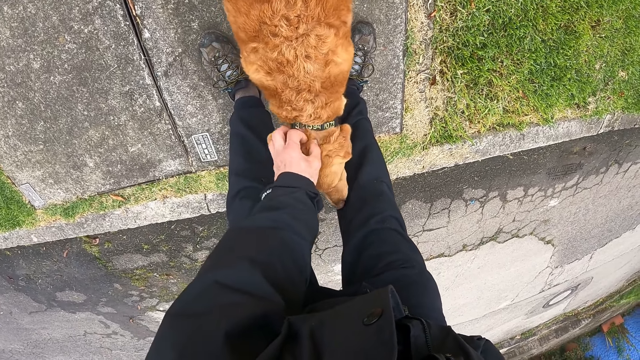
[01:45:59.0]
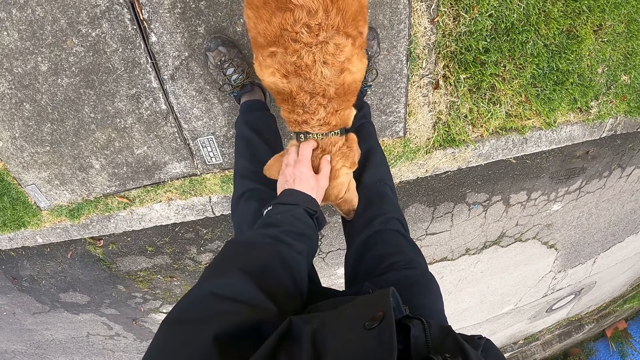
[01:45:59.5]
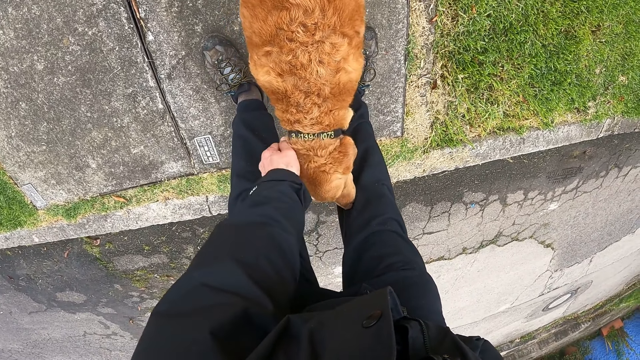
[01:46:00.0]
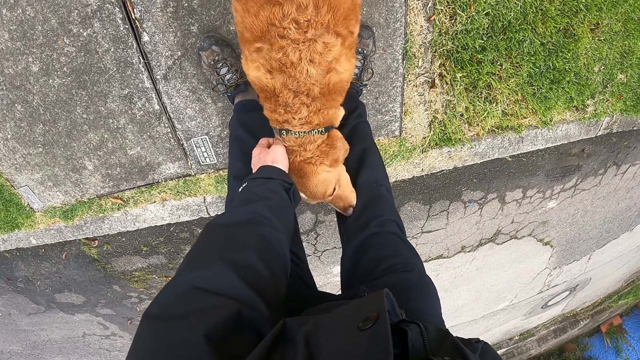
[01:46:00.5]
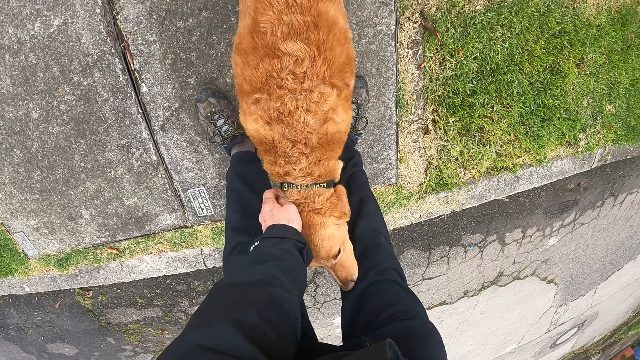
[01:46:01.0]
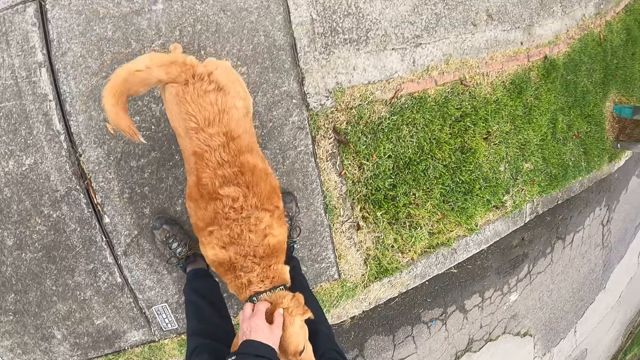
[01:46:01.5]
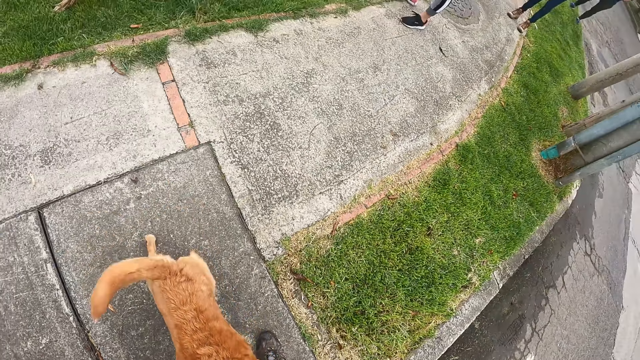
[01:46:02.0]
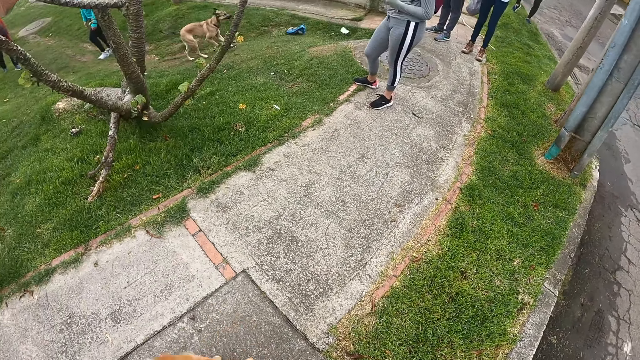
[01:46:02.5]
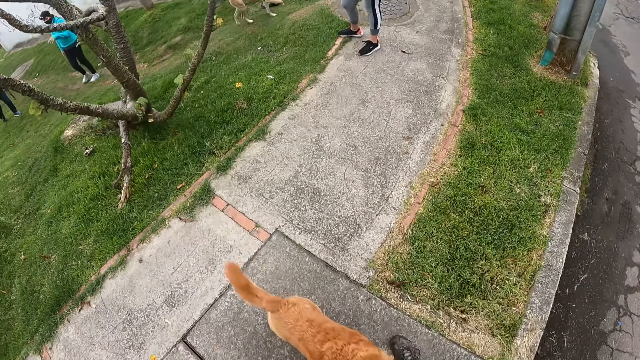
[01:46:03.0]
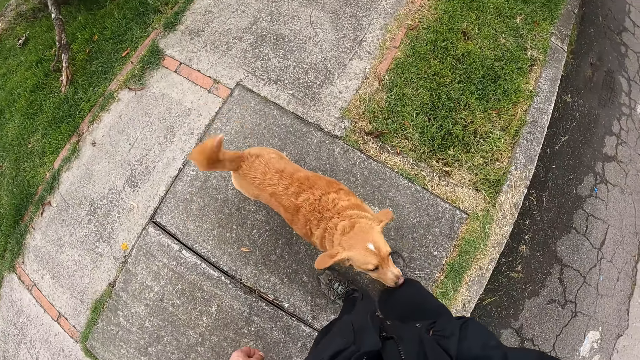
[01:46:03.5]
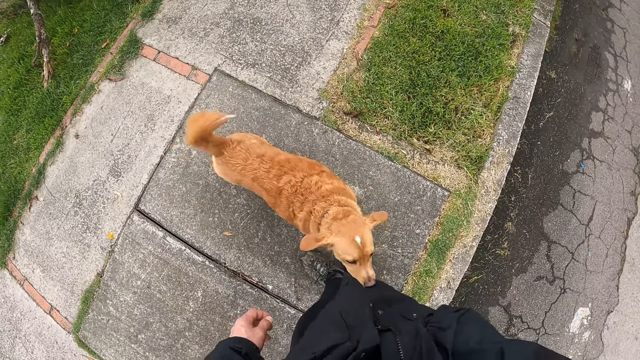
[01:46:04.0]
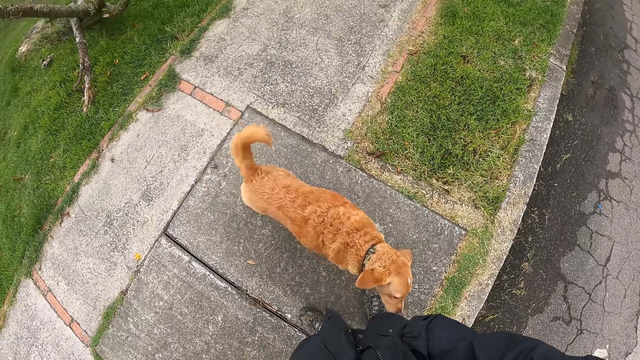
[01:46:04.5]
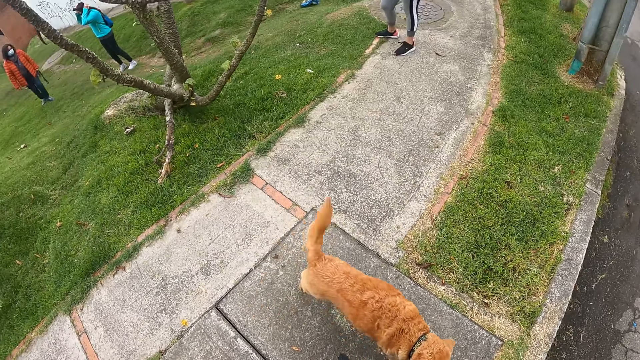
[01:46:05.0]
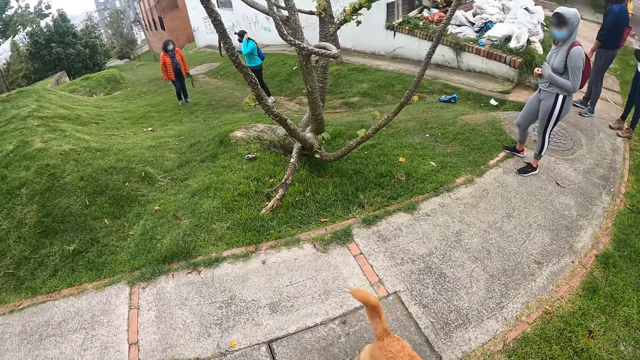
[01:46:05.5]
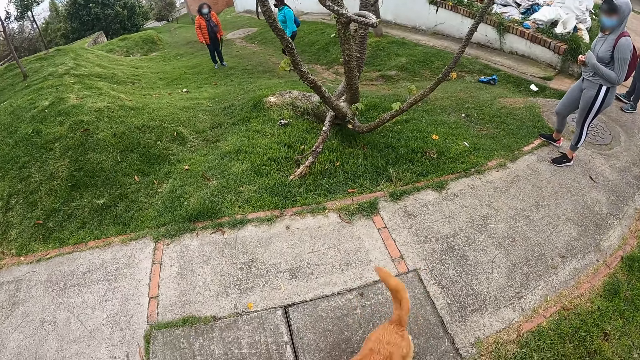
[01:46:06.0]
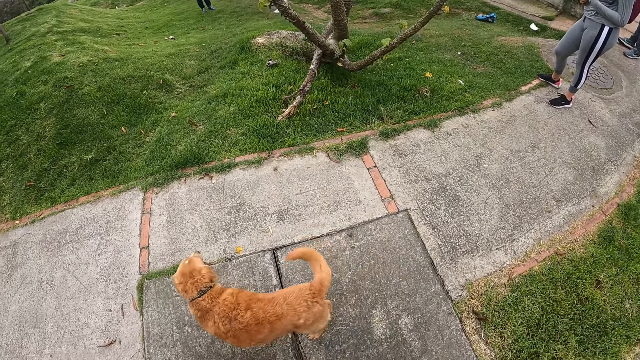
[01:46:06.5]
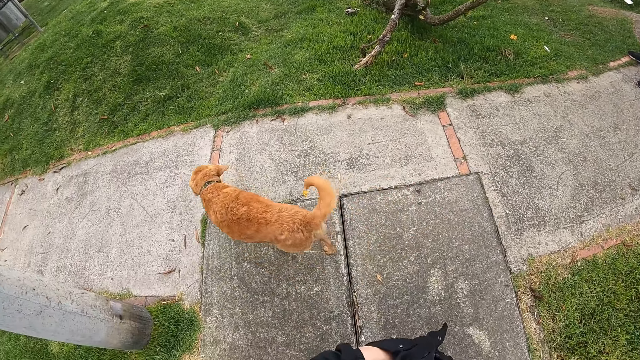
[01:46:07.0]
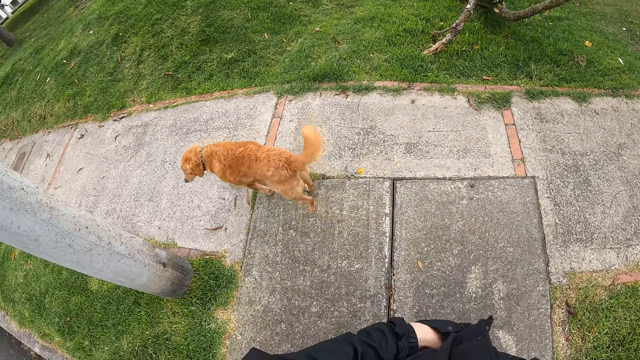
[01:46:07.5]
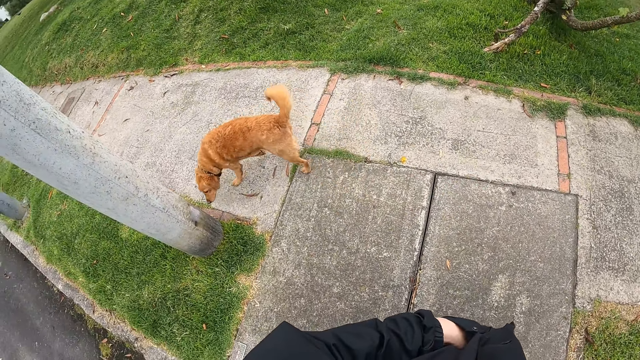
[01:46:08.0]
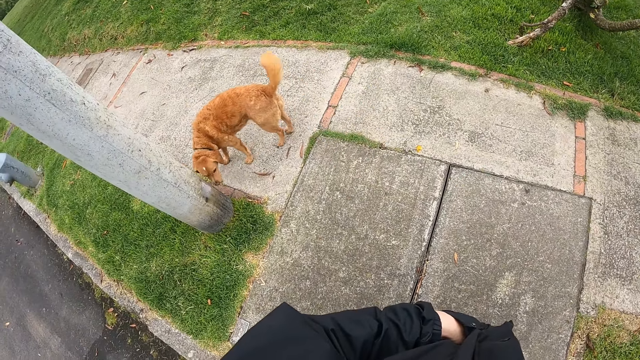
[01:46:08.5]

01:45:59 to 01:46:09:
The camera wearer looks around.

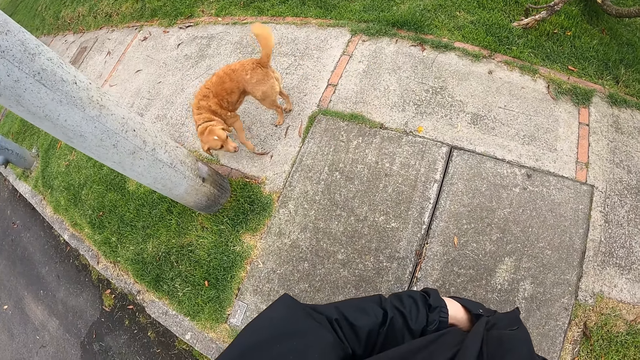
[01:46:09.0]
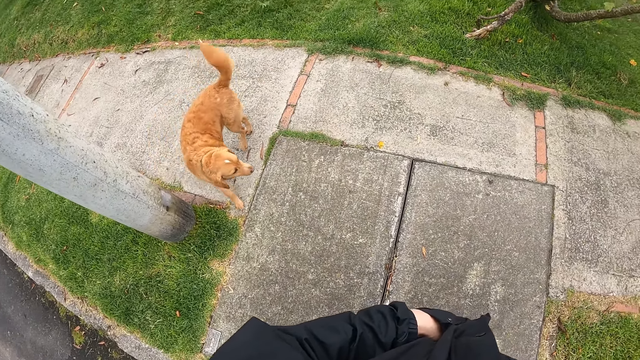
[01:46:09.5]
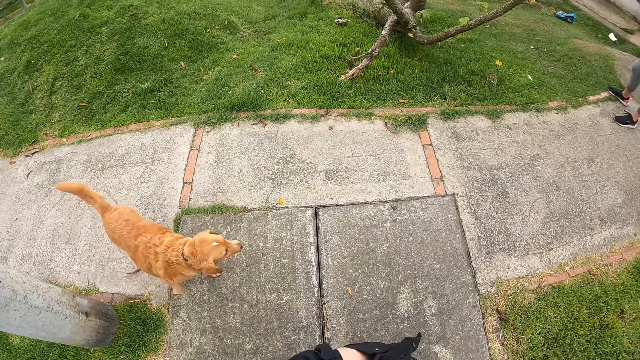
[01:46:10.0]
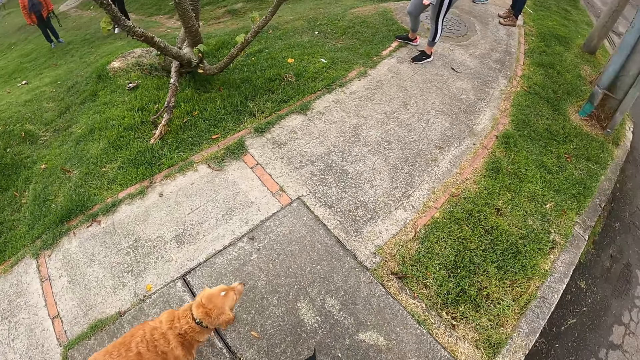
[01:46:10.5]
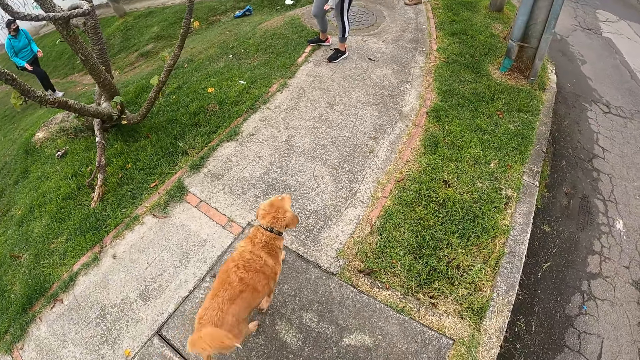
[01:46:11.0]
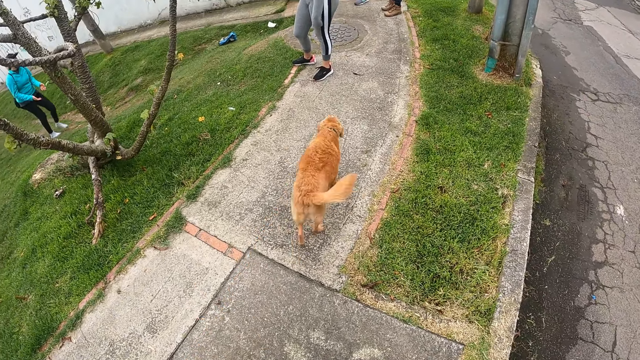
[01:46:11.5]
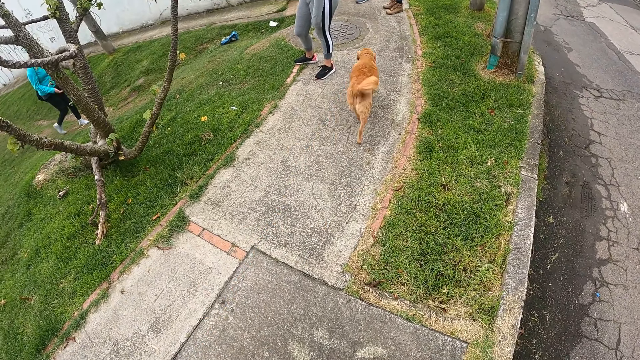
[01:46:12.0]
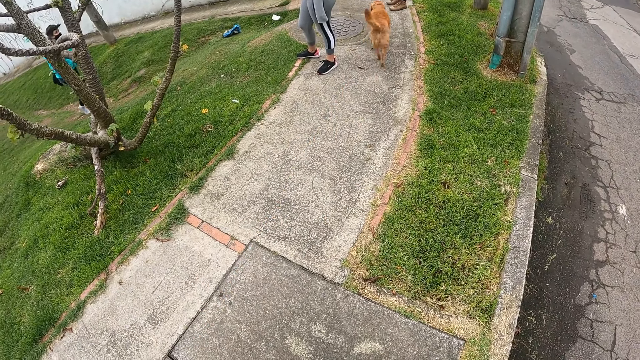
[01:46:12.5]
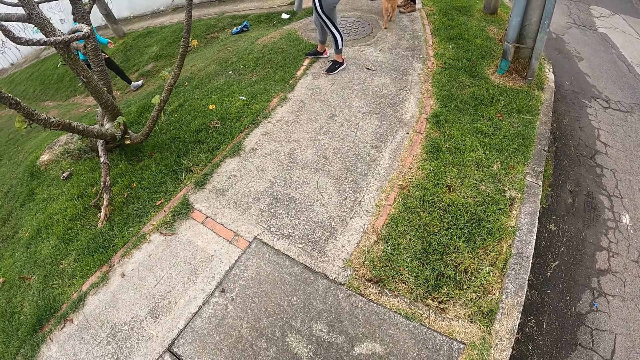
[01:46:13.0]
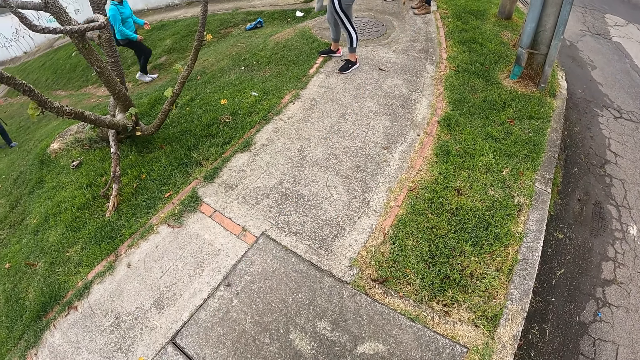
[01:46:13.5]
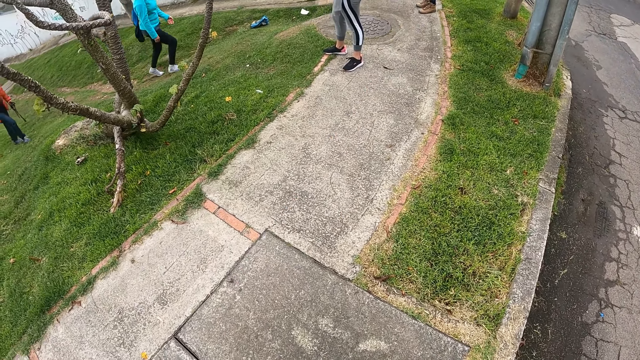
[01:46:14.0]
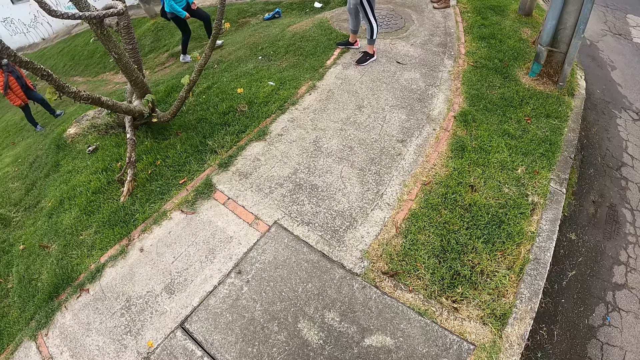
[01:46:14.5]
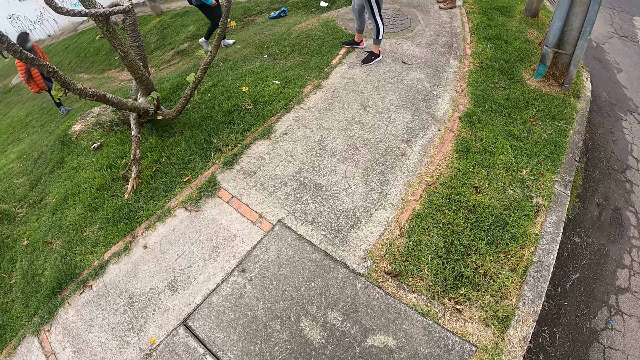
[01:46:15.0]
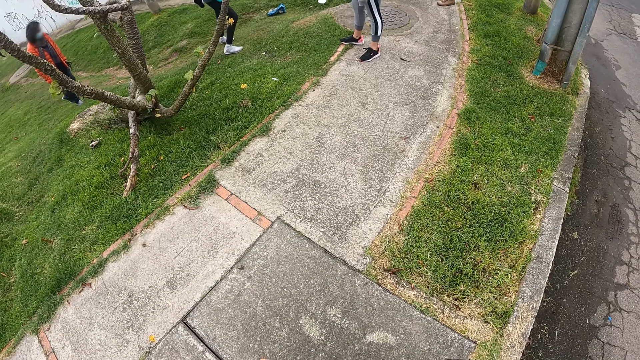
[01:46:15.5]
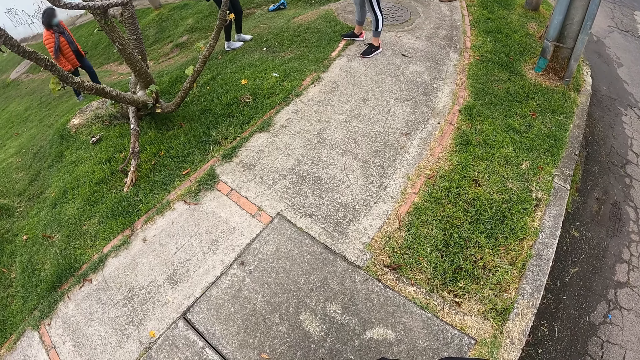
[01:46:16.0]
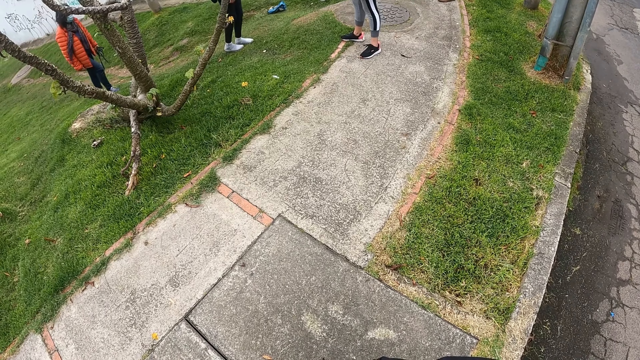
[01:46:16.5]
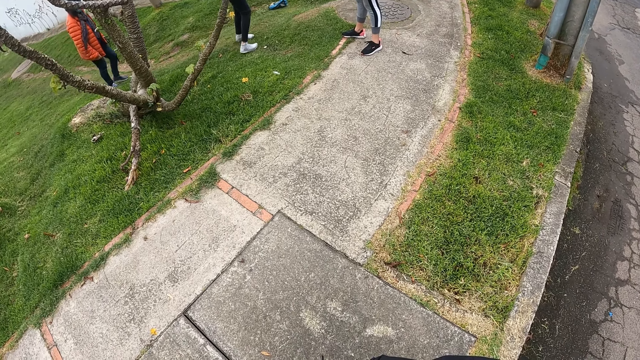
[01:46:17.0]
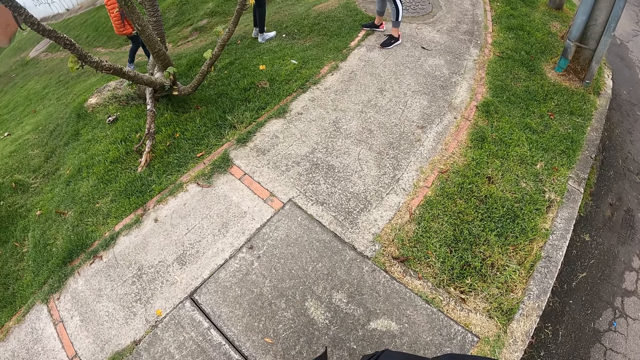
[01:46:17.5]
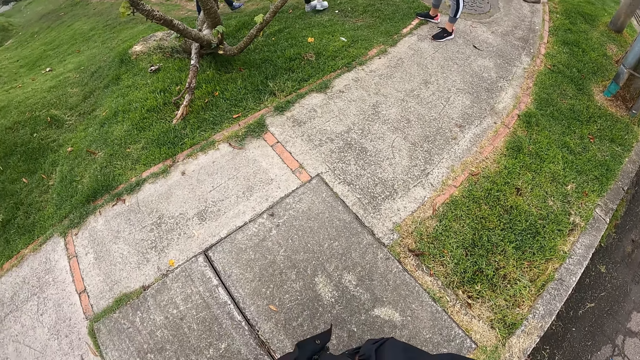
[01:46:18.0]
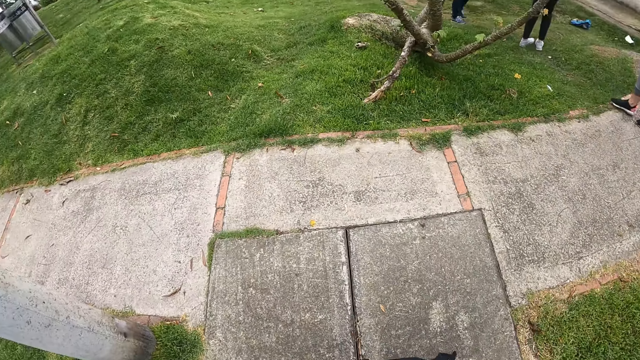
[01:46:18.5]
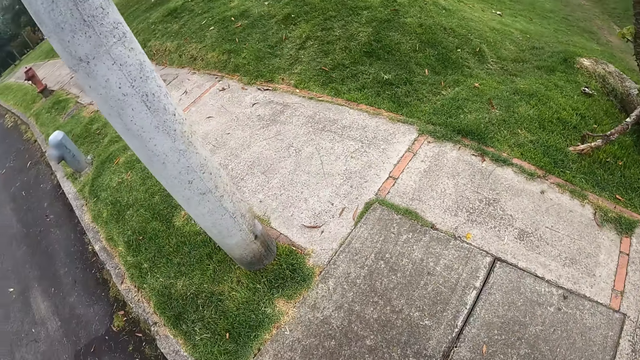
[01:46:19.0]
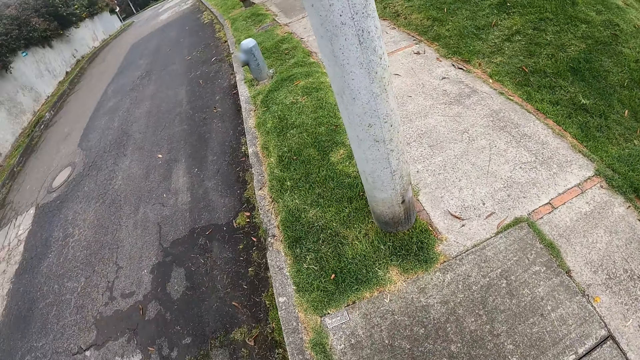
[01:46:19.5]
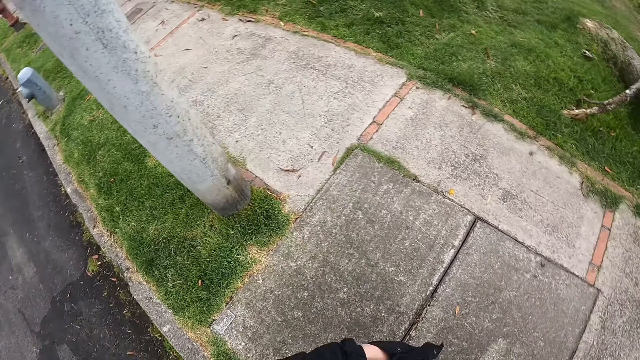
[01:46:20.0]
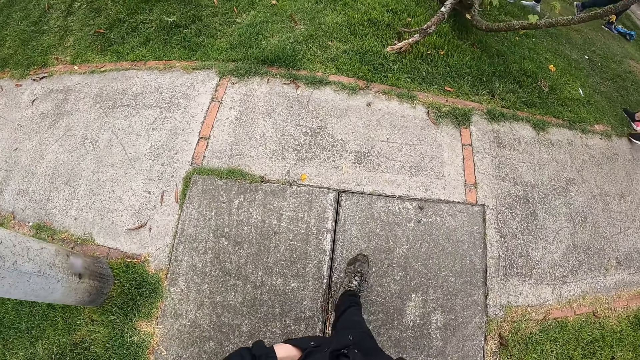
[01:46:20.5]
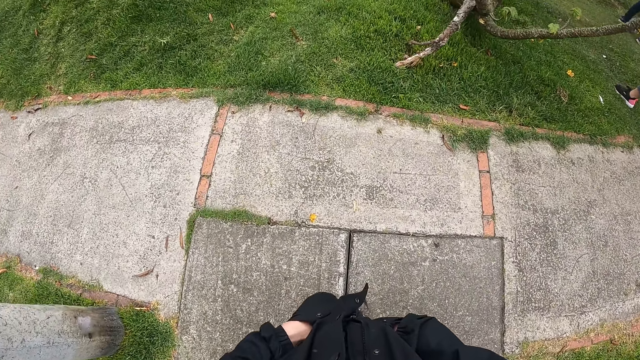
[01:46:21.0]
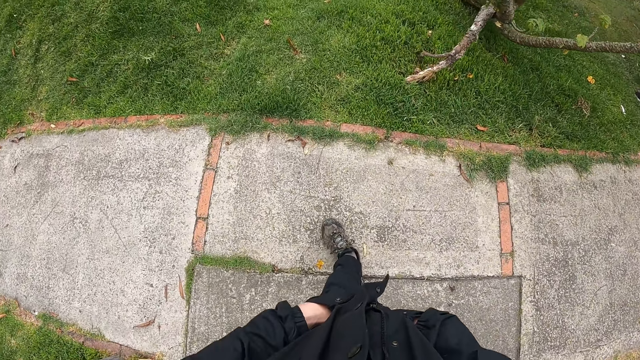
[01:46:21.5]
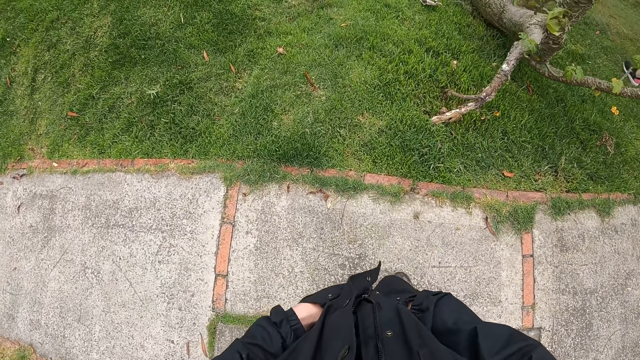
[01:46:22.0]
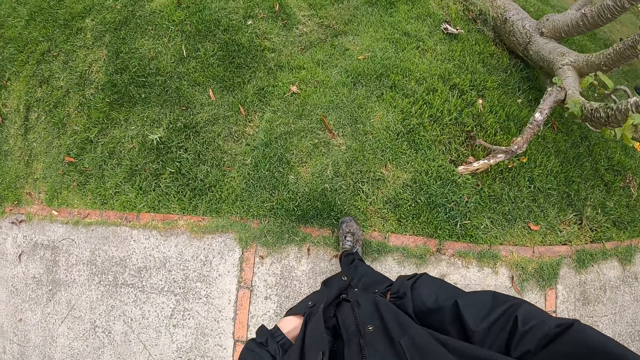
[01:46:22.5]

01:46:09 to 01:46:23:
The dog runs away from the camera wearer. The camera wearer walks around.
